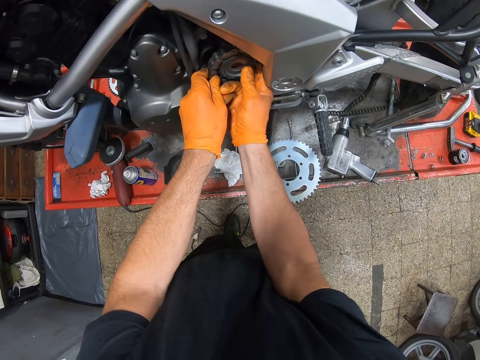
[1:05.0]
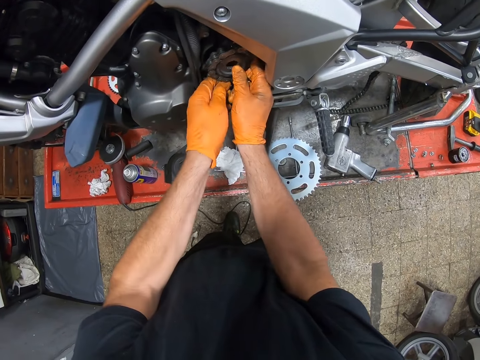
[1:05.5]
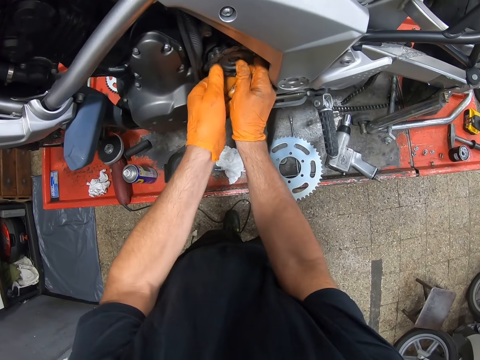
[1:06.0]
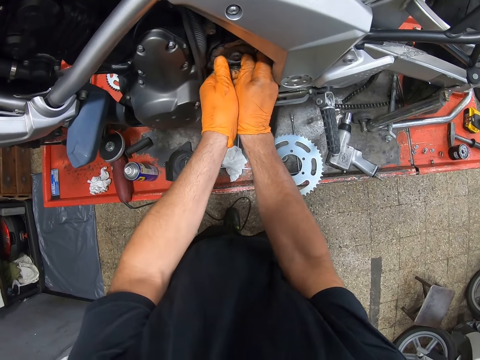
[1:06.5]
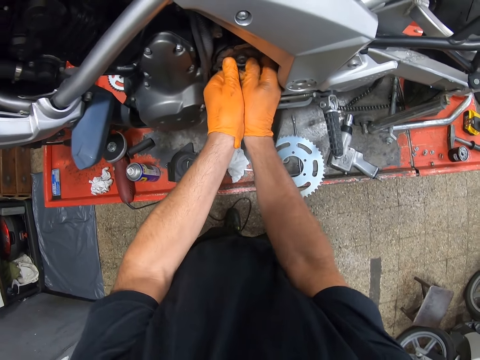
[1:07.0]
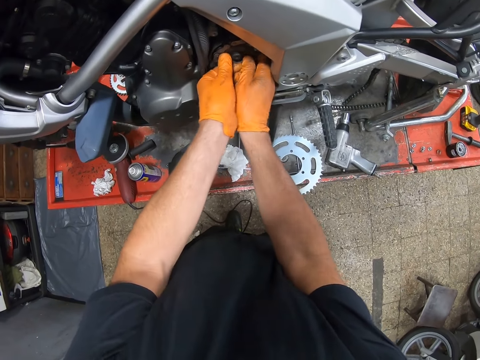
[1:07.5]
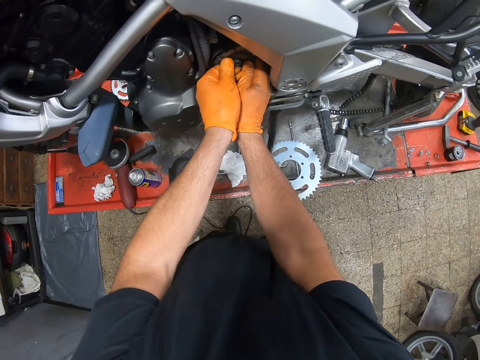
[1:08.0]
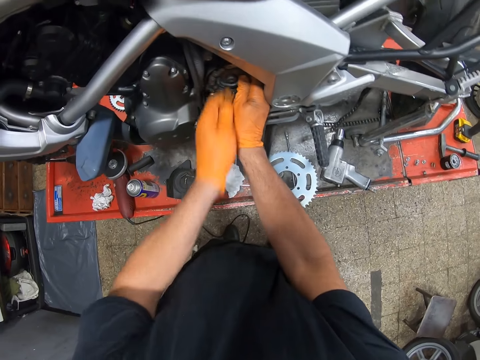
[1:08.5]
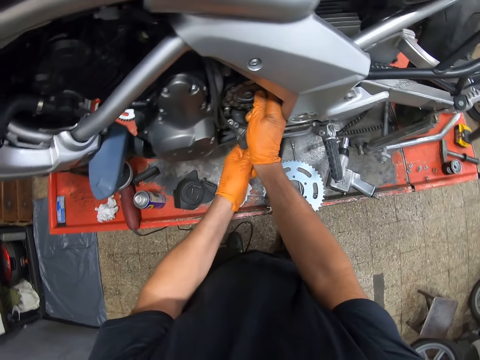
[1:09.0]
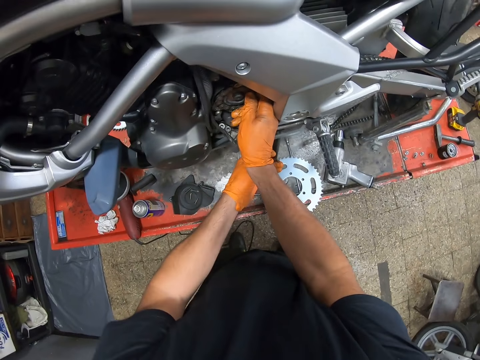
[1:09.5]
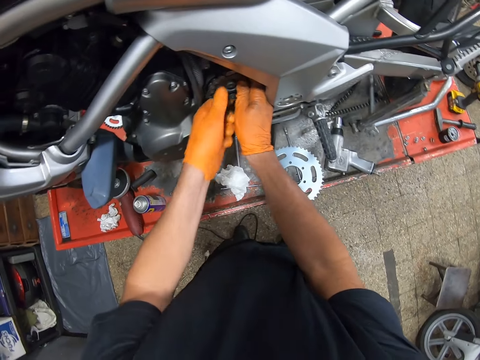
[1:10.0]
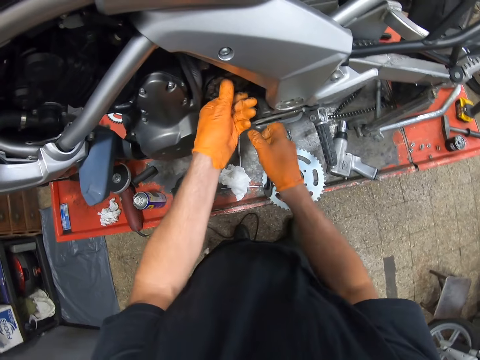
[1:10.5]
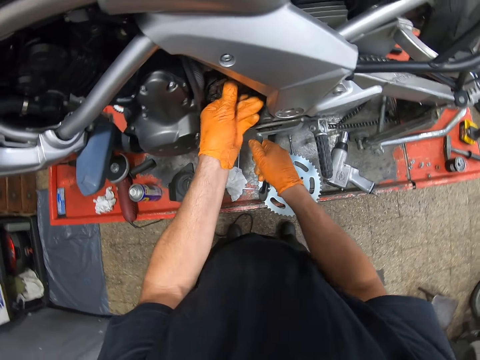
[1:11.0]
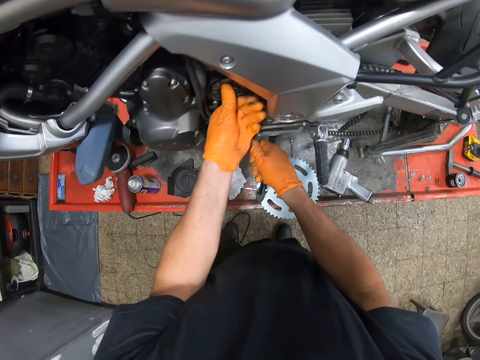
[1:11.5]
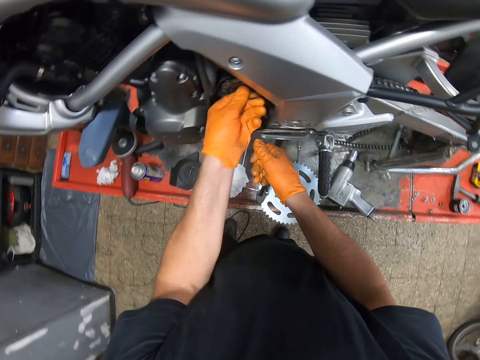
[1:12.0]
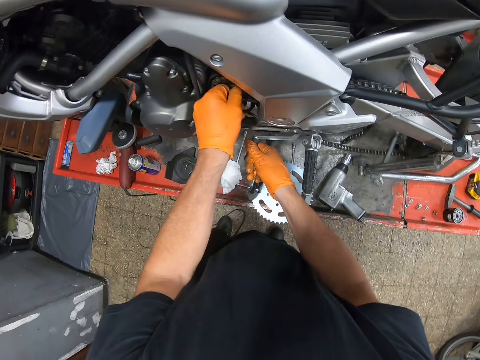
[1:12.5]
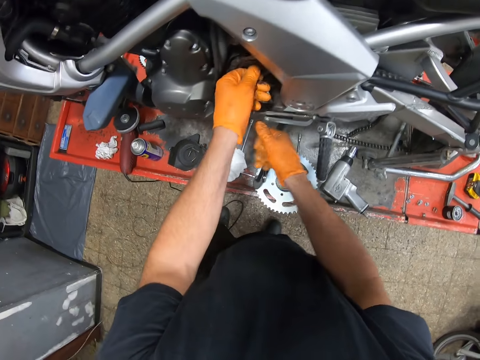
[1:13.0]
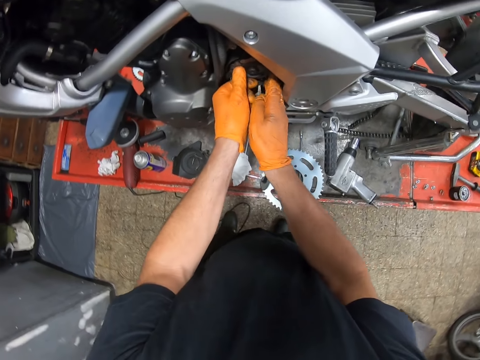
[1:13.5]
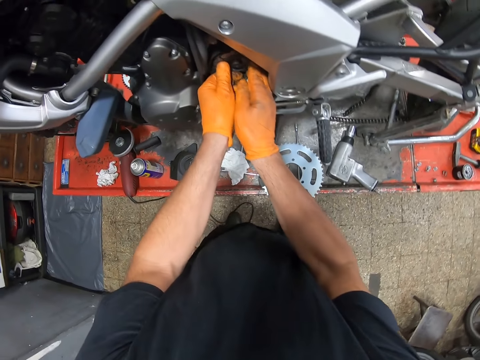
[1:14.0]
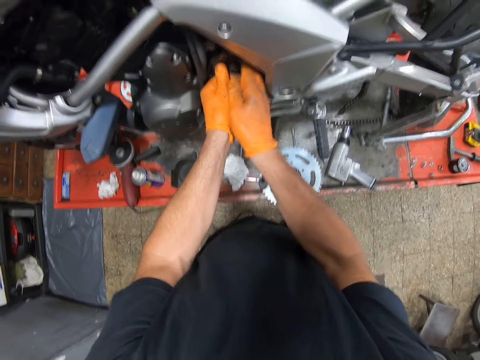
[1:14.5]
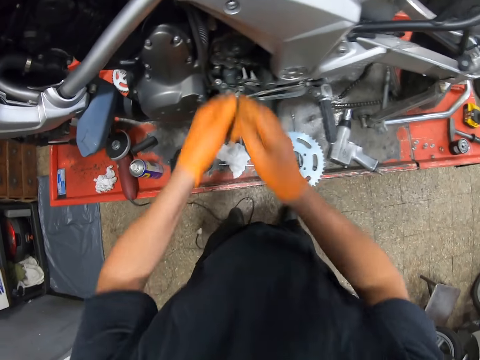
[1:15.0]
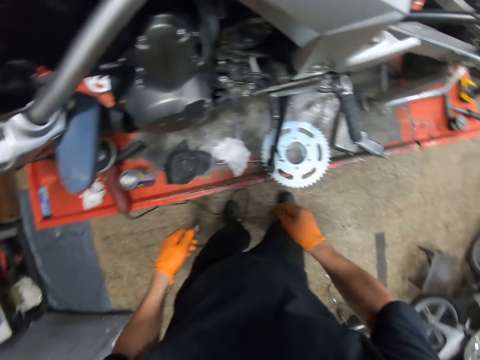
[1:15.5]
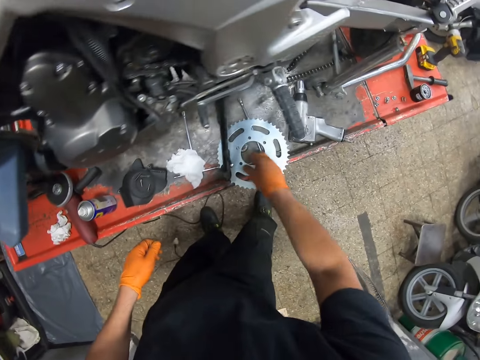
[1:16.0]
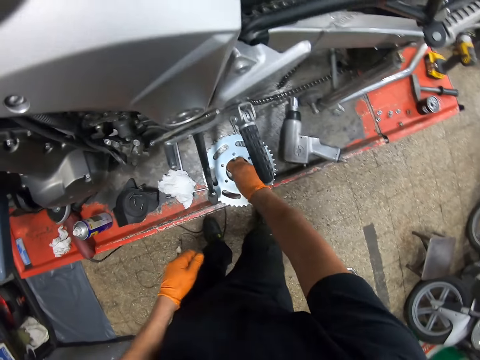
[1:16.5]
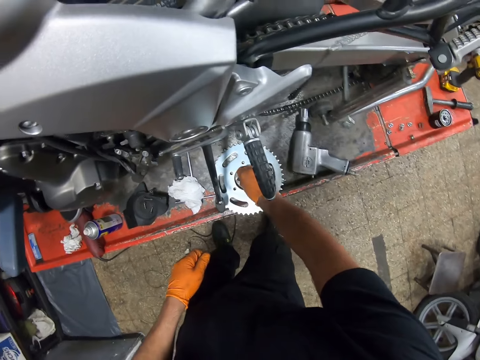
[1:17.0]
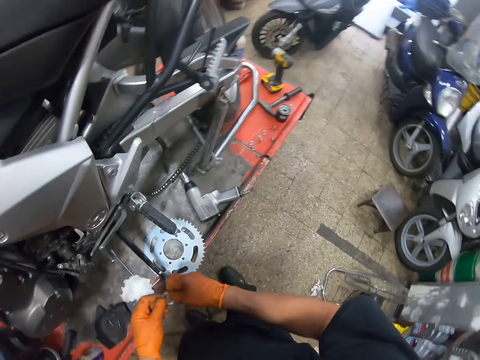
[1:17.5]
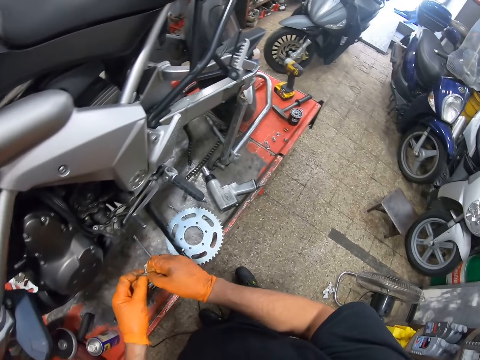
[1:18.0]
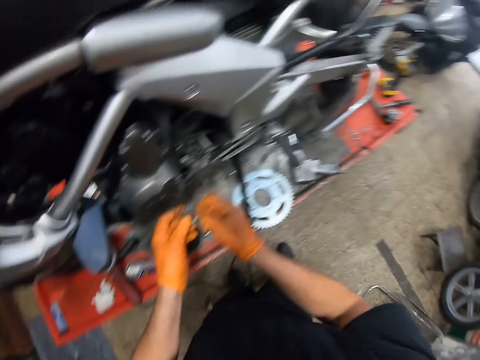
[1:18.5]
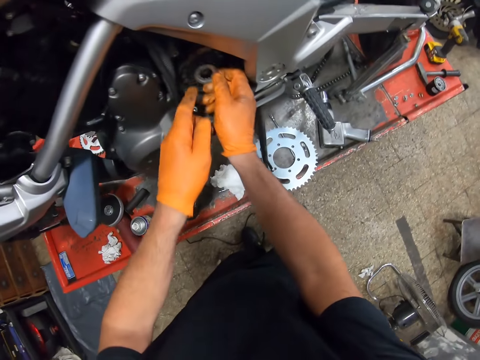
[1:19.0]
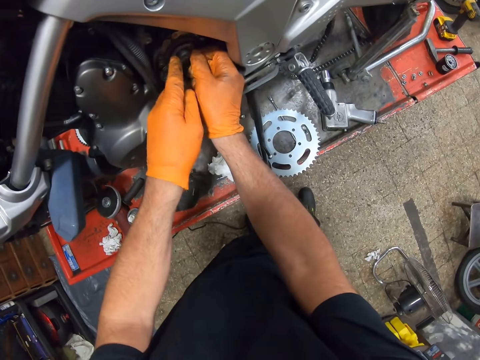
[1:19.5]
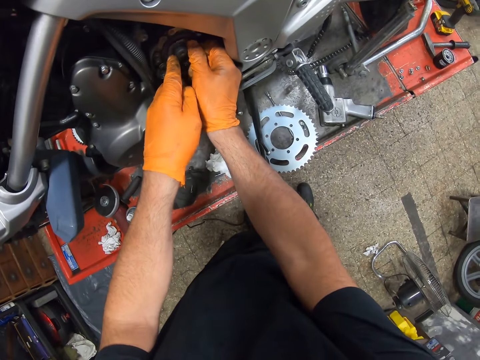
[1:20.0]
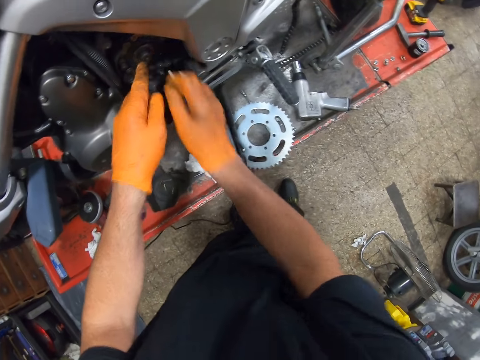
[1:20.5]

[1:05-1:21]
The camera wearer inserts the first small motorcycle disc into the motorcycle part with both hands. She adjusts the clutch. She adjusts a sprocket. She picks a metal ring from the car lift with her right hand. She holds the metal ring with both hands. She inserts the metal ring into the motorcycle part with both hands.

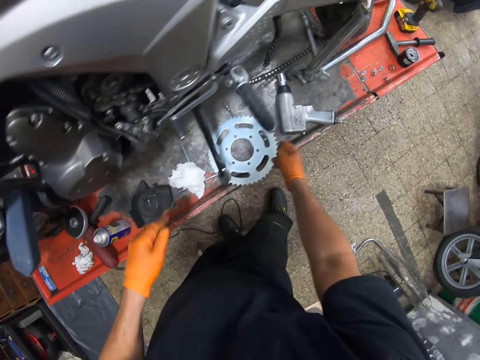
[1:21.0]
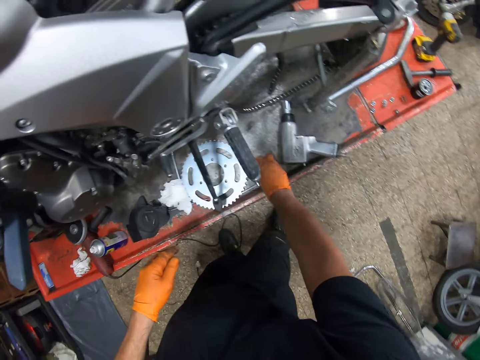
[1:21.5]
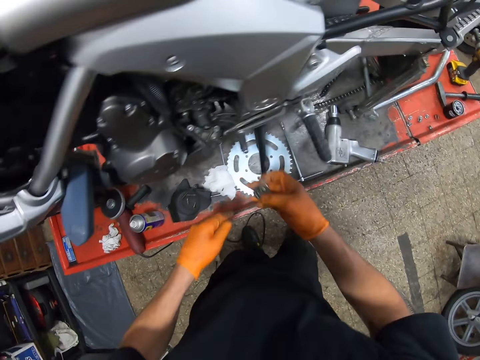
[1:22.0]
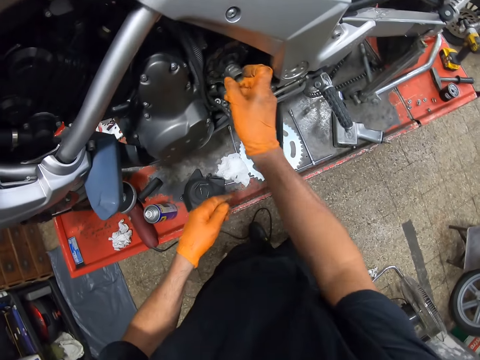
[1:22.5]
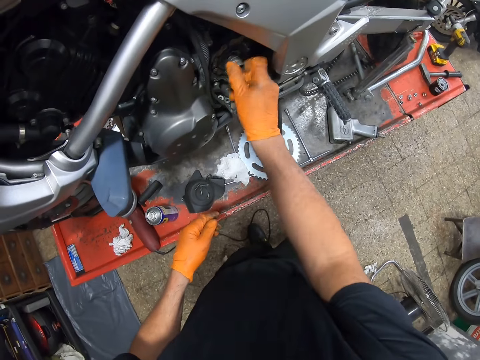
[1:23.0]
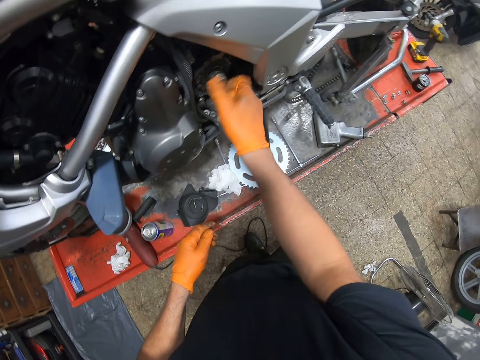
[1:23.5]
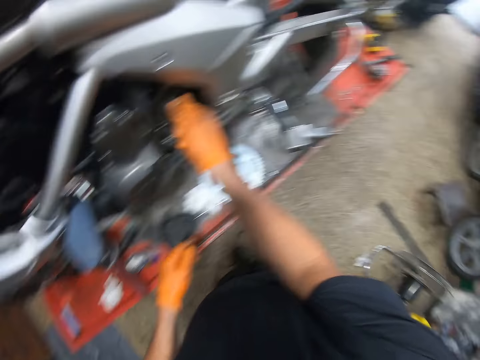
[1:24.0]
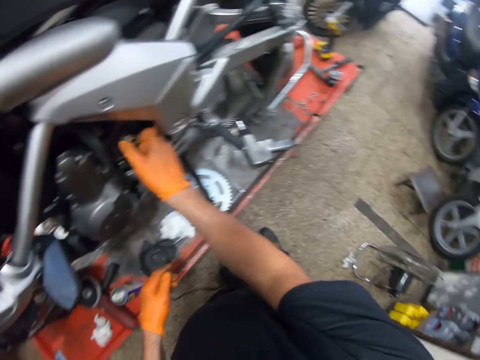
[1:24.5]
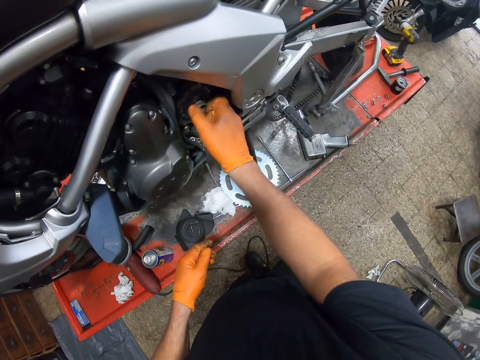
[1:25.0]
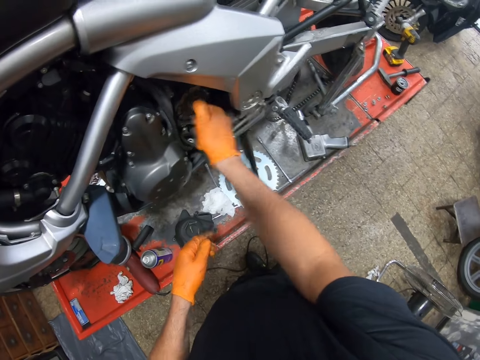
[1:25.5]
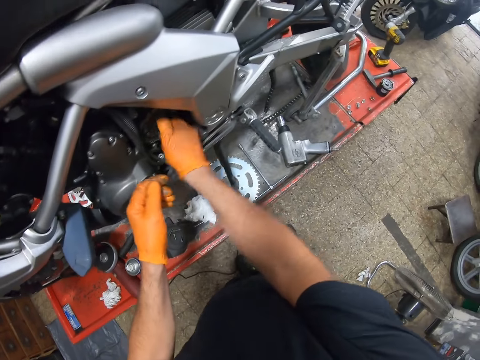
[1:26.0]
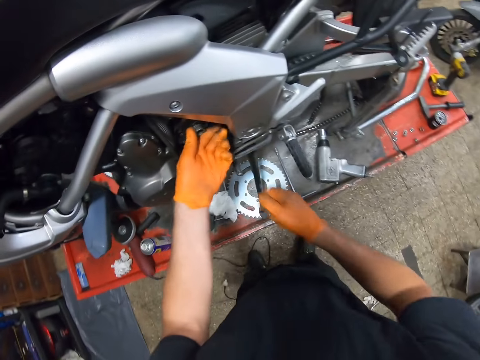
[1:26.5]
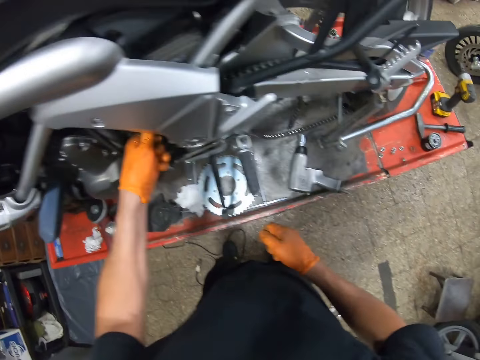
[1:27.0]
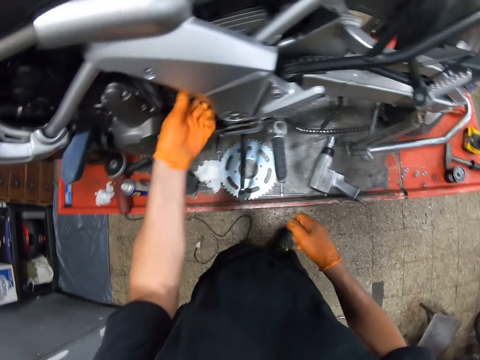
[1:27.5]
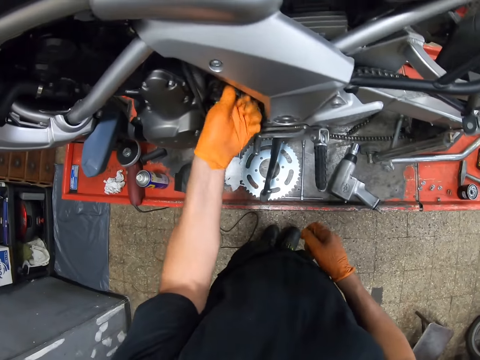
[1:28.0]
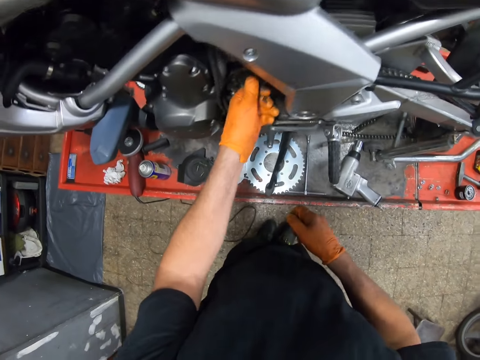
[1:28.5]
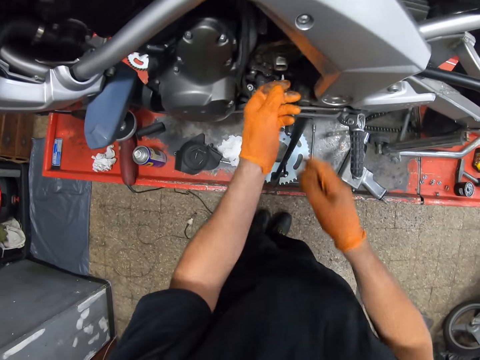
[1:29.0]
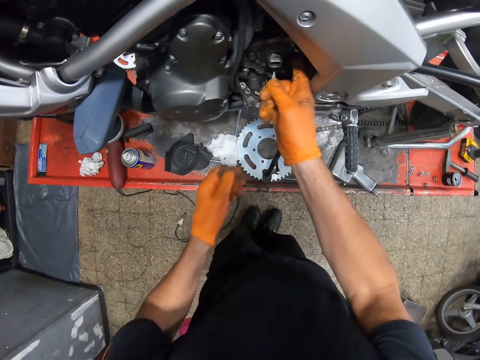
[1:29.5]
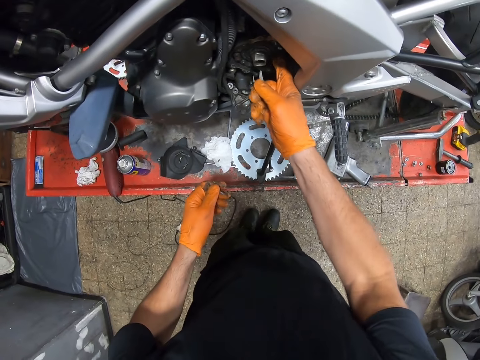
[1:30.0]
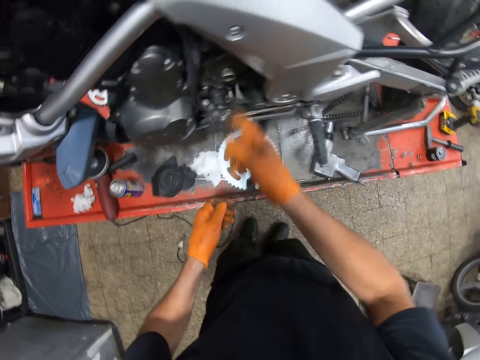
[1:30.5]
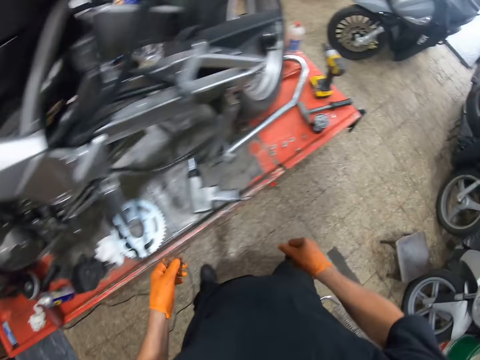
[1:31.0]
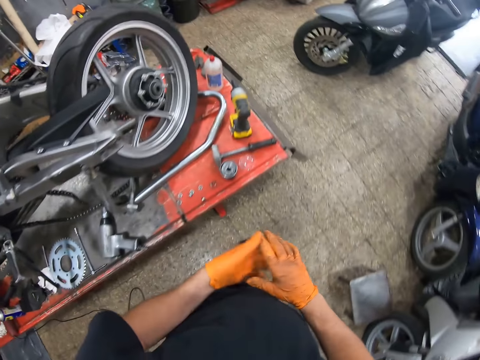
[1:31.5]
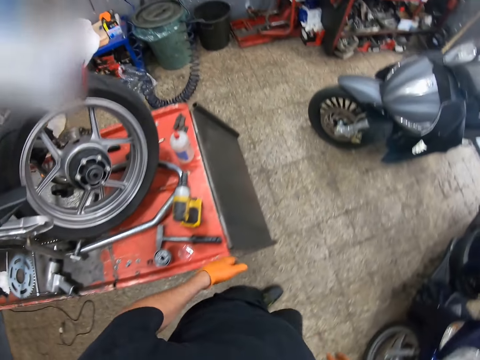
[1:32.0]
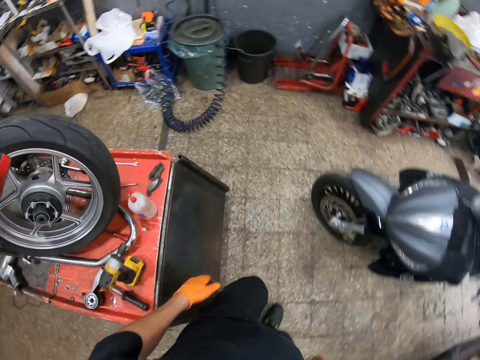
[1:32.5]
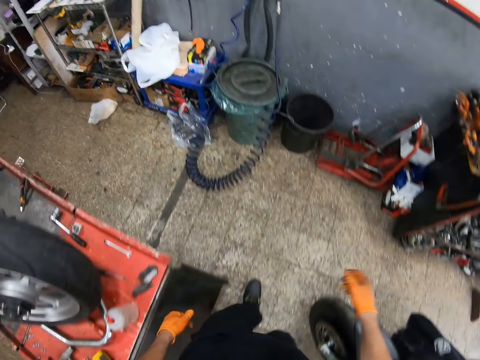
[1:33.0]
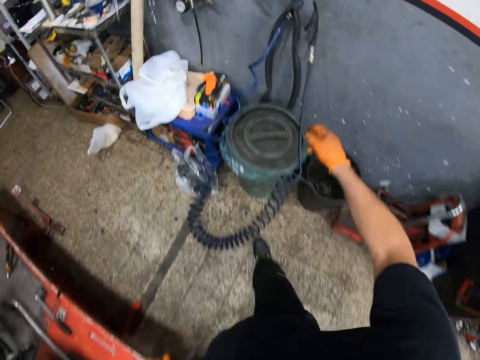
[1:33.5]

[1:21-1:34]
The camera wearer picks a nut from the car lift with his right hand. He screws the nut into the motorcycle part with his right hand. He screws the nut into the motorcycle part with his left hand. He touches the motorcycle part with his right hand. He walks around. He dusts his palms together.
